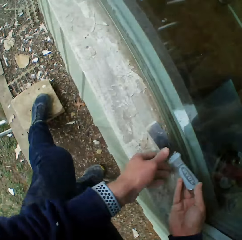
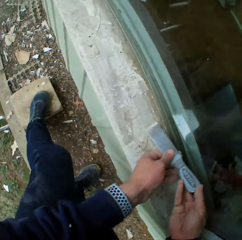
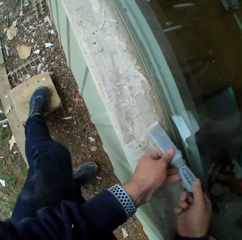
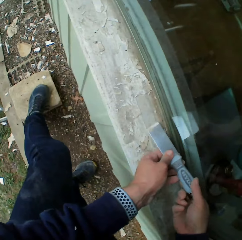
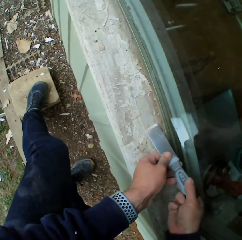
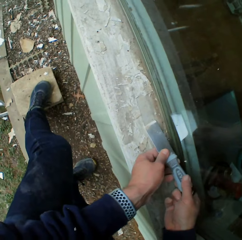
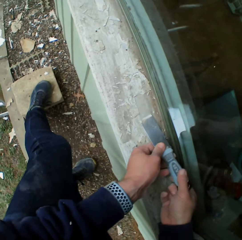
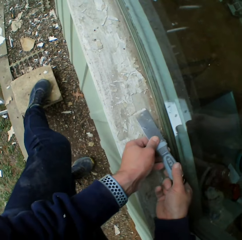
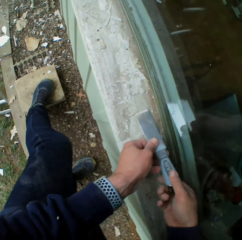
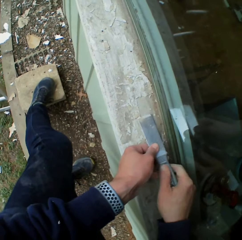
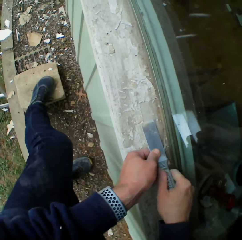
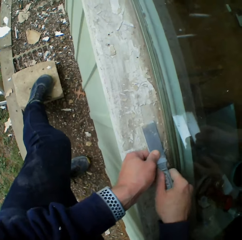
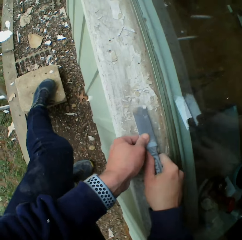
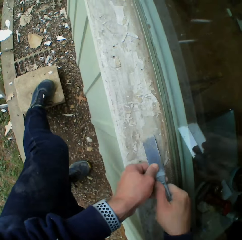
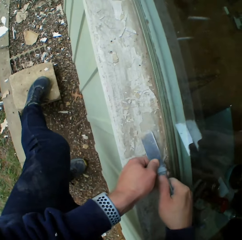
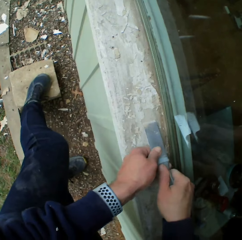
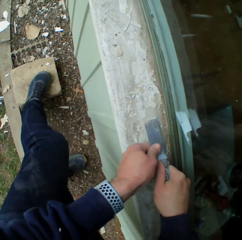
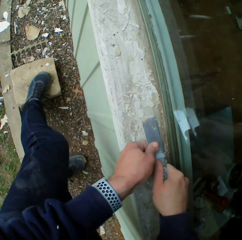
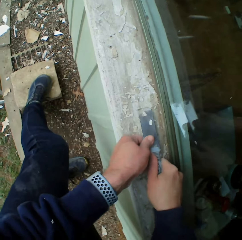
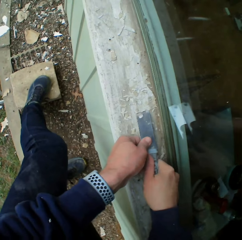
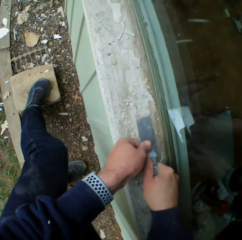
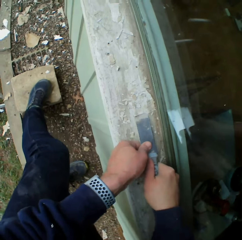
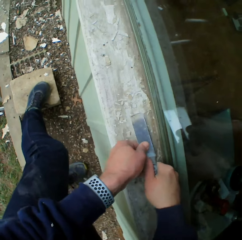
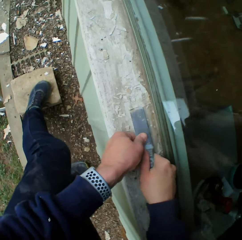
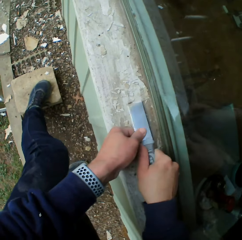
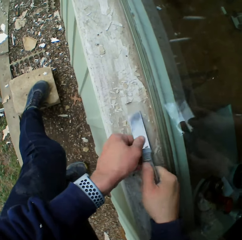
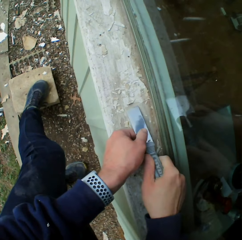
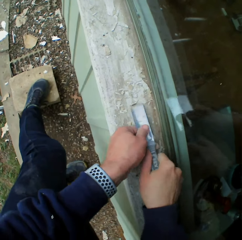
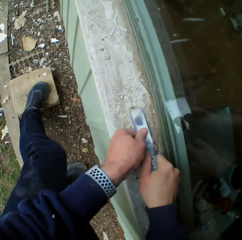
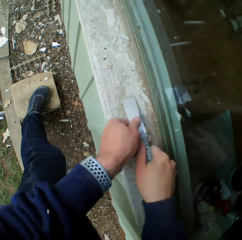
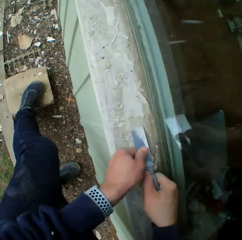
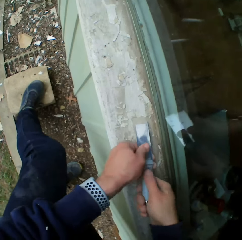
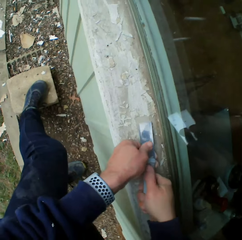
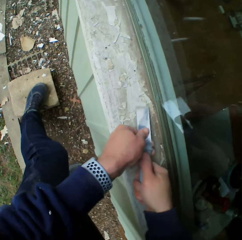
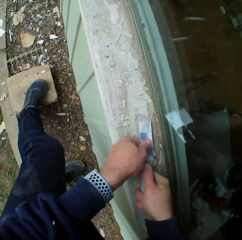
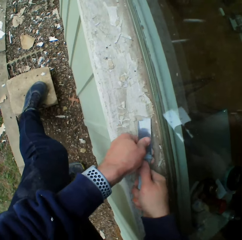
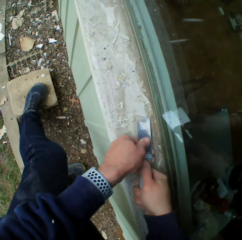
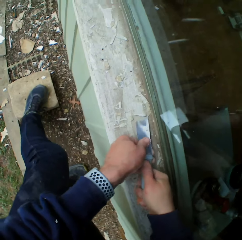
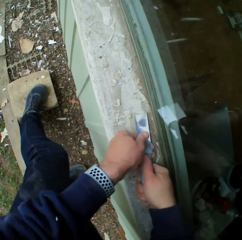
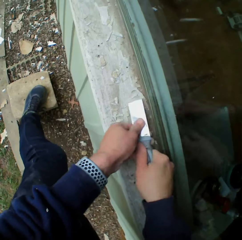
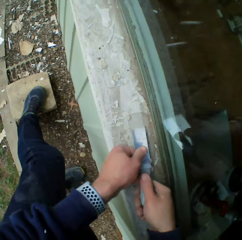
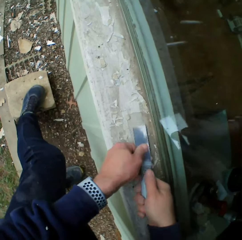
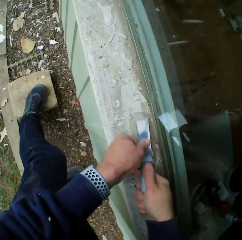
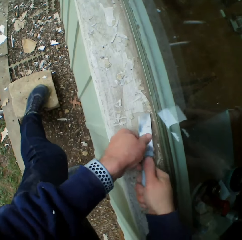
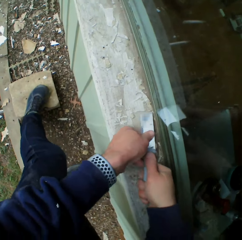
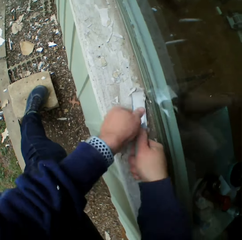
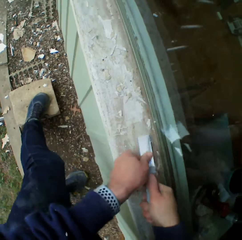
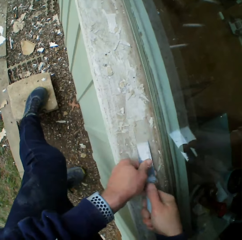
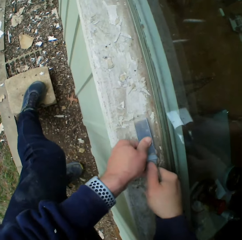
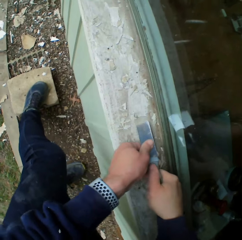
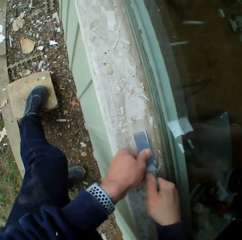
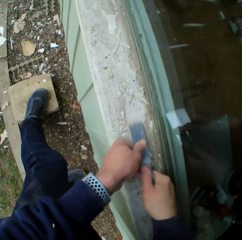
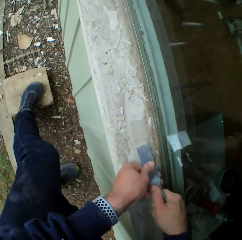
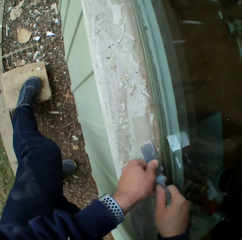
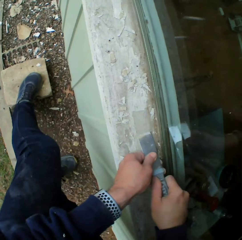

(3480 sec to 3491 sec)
The camera wearer removes the paints on the wooden bar with a chisel.

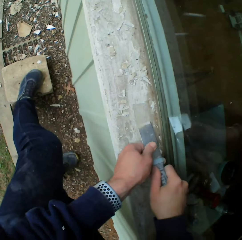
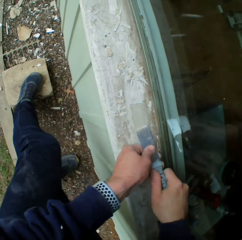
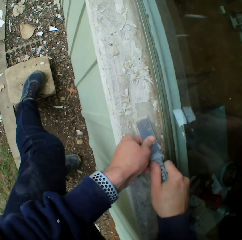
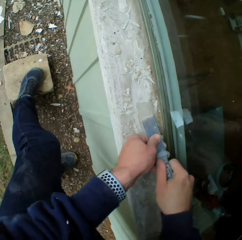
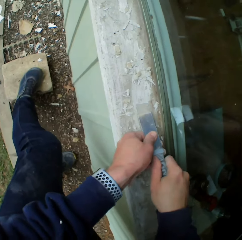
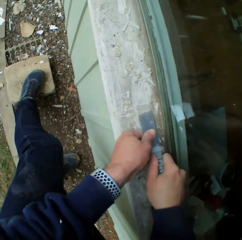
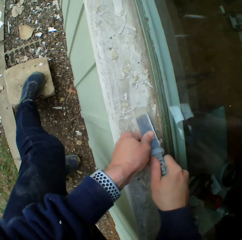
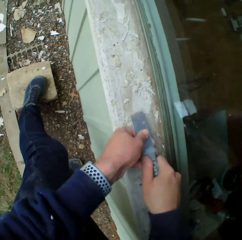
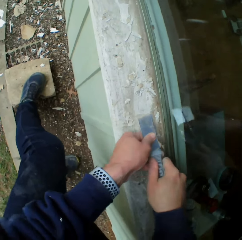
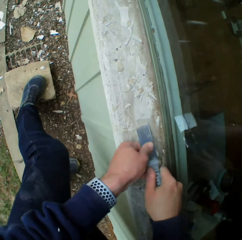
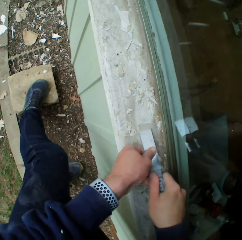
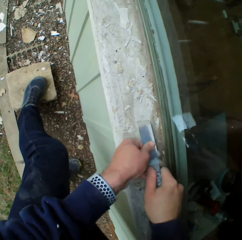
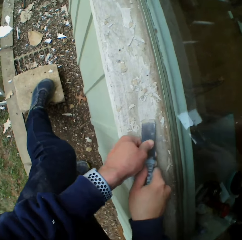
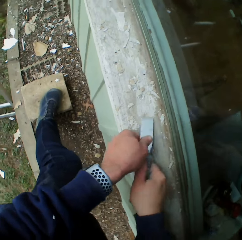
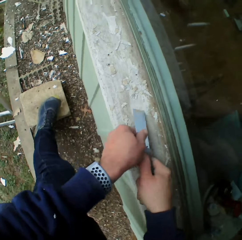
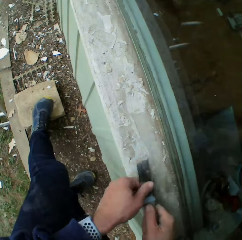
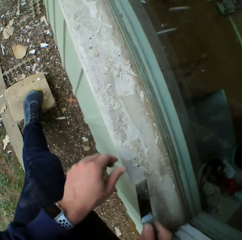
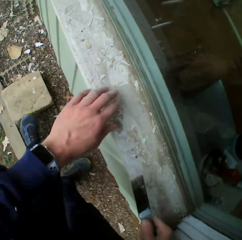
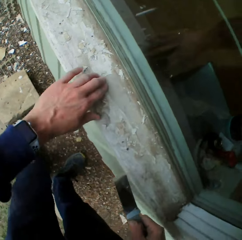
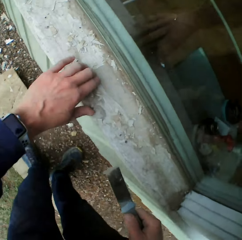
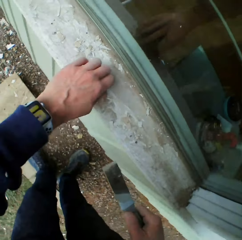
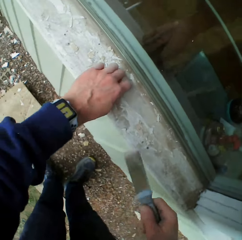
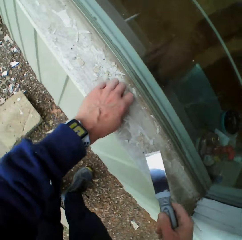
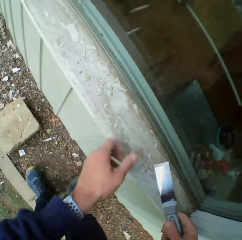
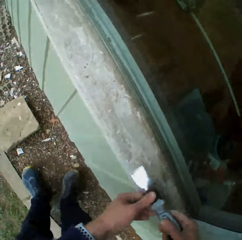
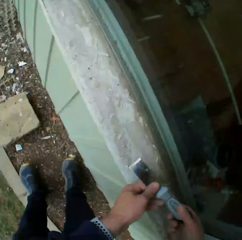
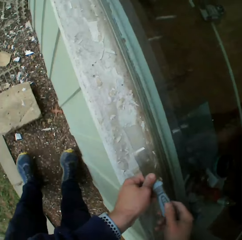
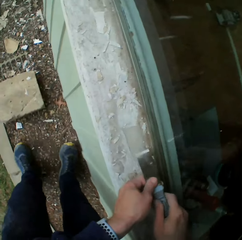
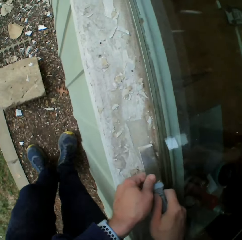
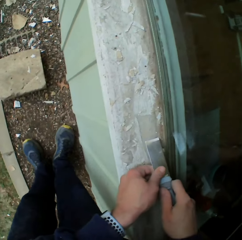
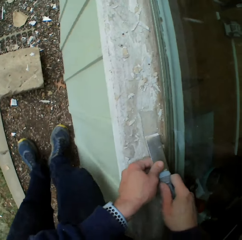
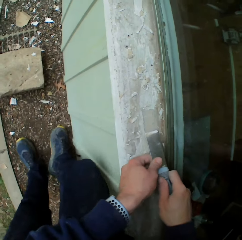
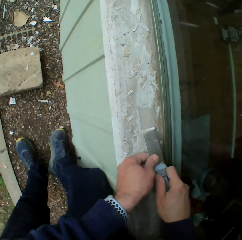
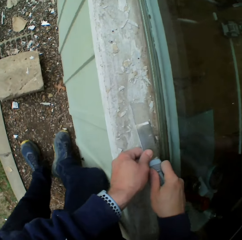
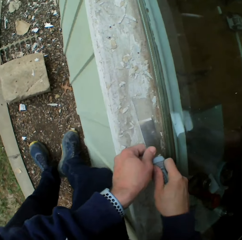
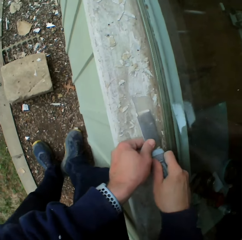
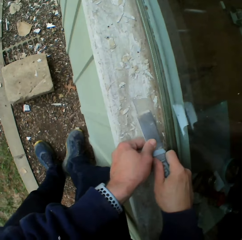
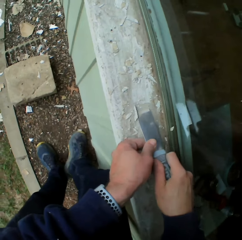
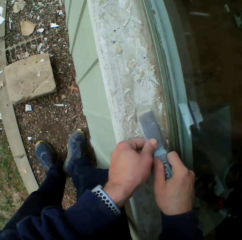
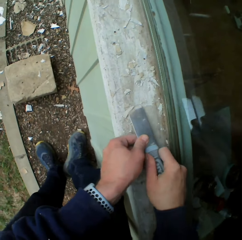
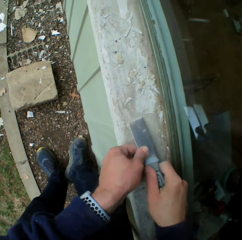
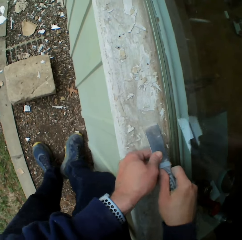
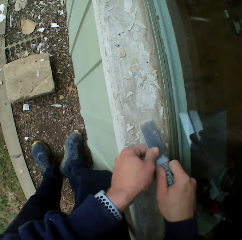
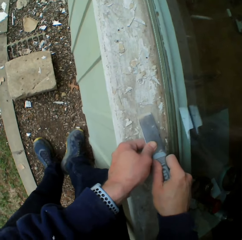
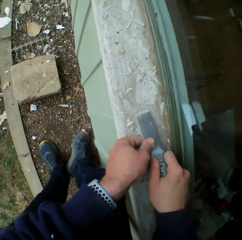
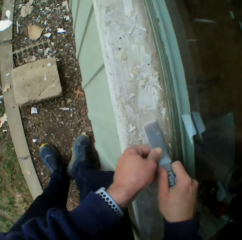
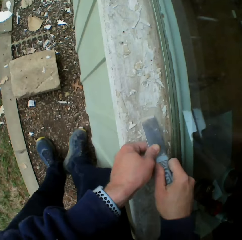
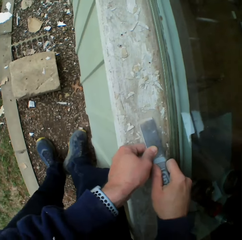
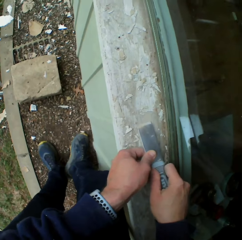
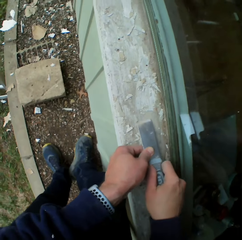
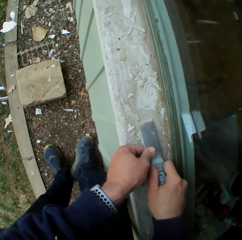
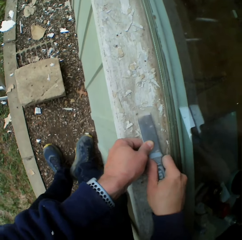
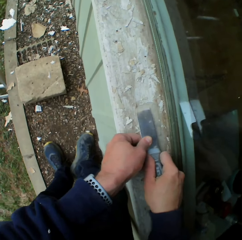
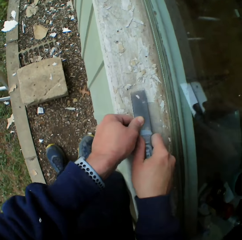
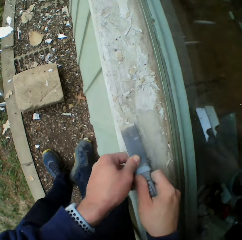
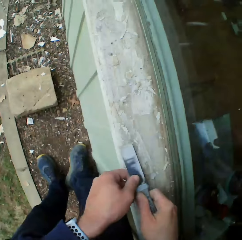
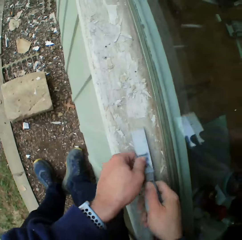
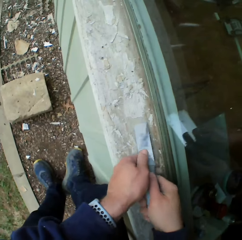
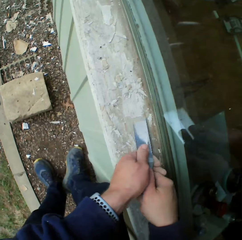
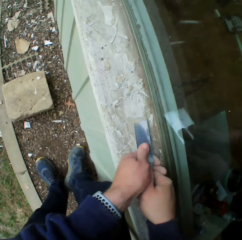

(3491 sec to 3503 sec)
The camera wearer removes the paints on the wooden bar with his hand. He removes the paints on the wooden bar with a chisel.

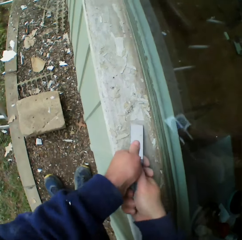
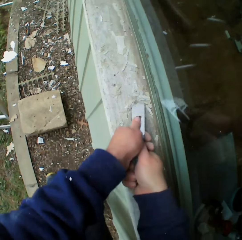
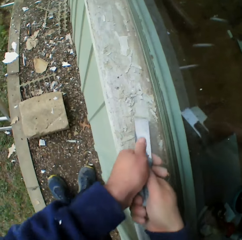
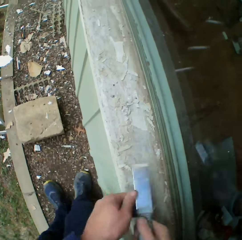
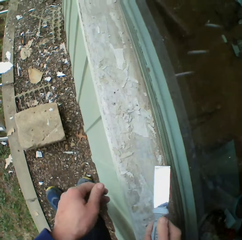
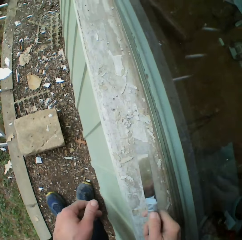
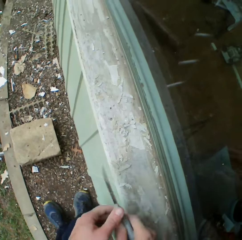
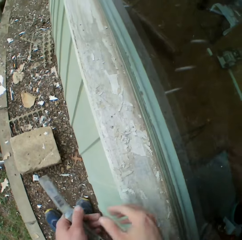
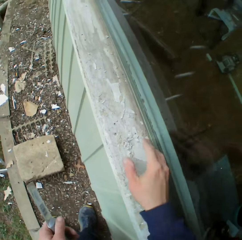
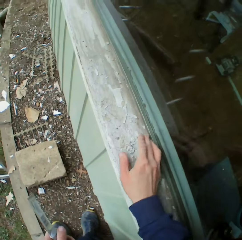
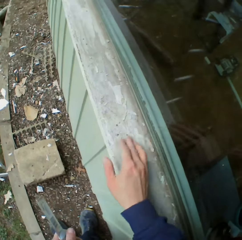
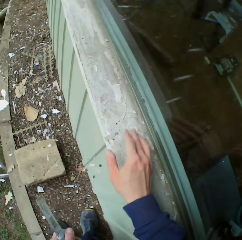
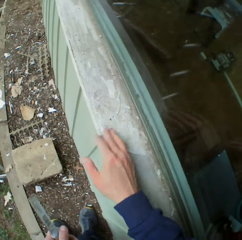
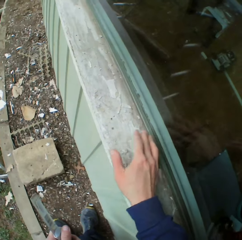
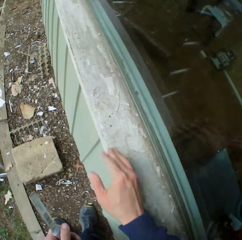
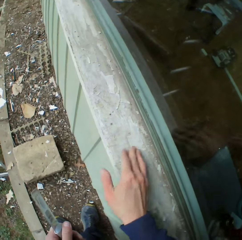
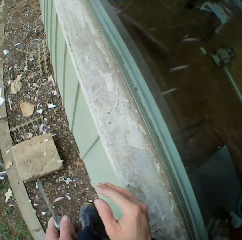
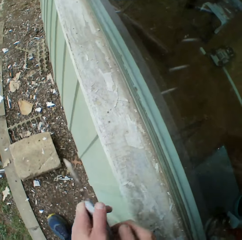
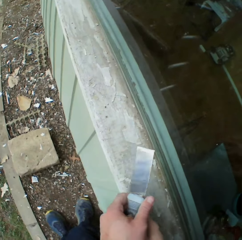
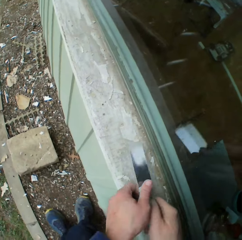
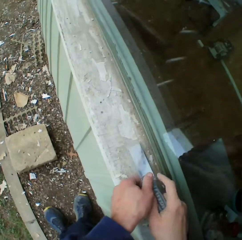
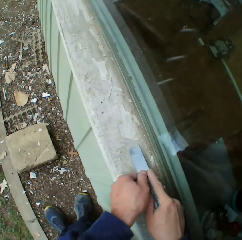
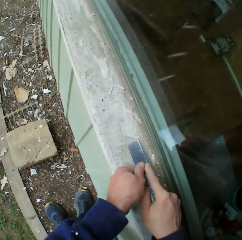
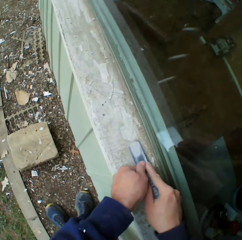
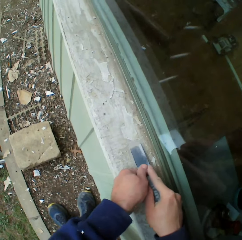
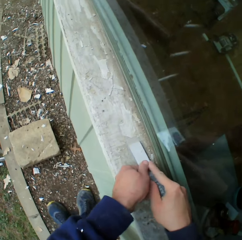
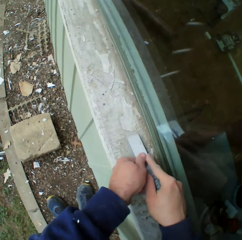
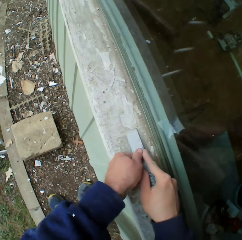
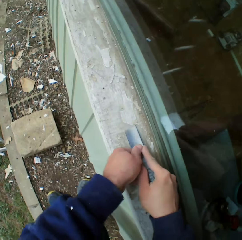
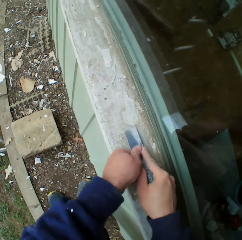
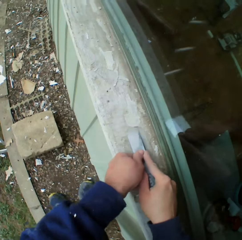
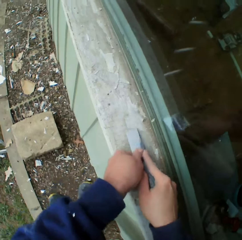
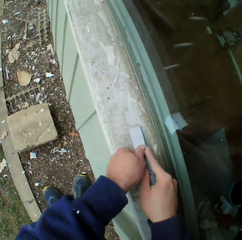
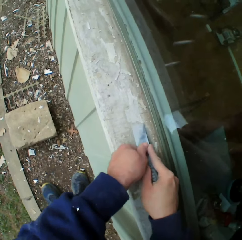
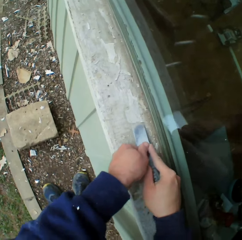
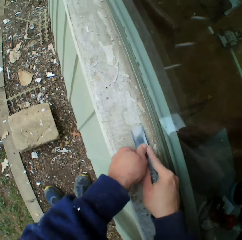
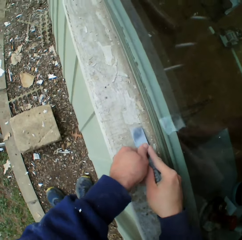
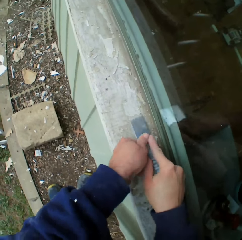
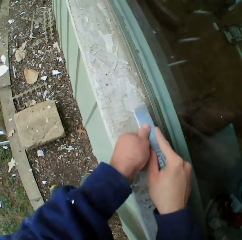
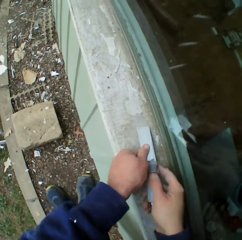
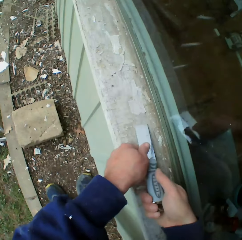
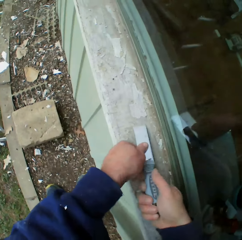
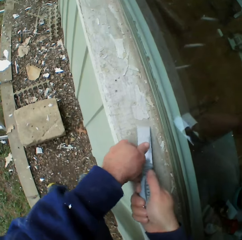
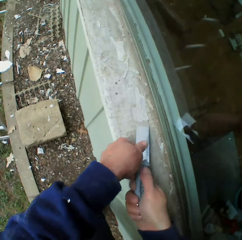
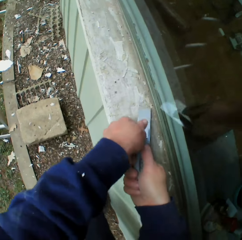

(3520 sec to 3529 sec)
The camera wearer holds the scraper. He removes the paints on the wooden bar with his hand. He rubs the surface. He removes the paints on the wooden bar with a chisel.
